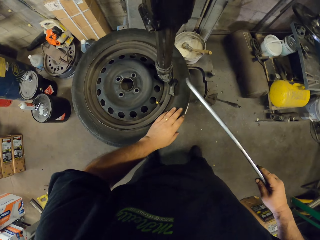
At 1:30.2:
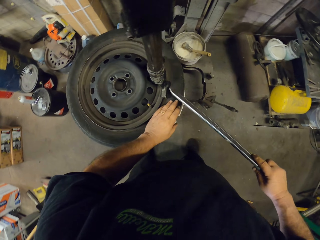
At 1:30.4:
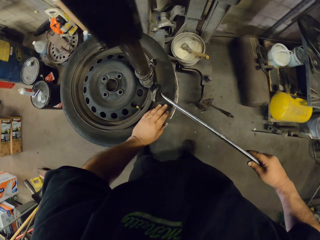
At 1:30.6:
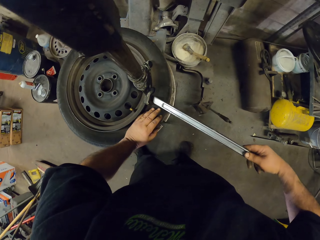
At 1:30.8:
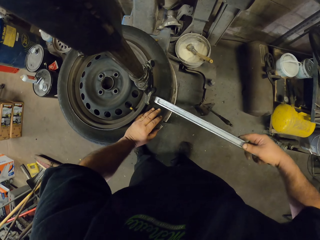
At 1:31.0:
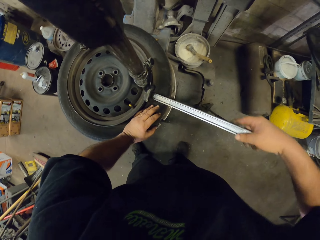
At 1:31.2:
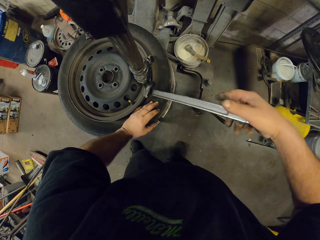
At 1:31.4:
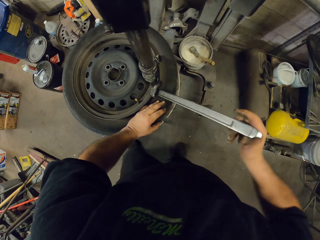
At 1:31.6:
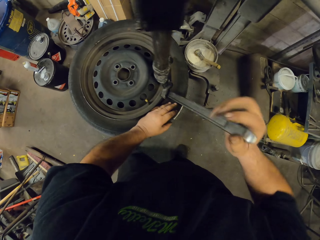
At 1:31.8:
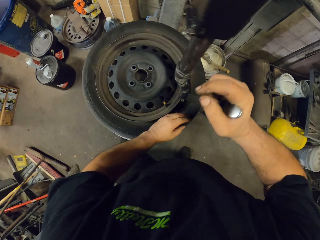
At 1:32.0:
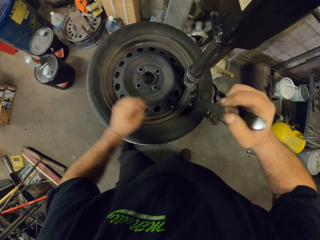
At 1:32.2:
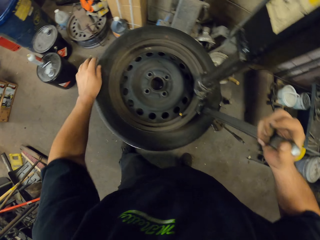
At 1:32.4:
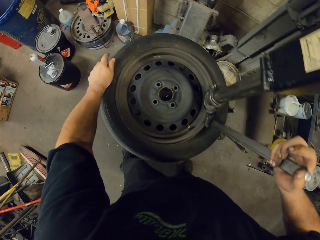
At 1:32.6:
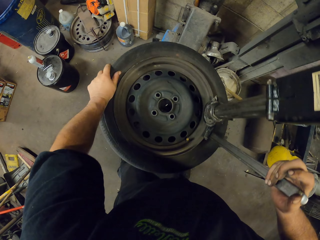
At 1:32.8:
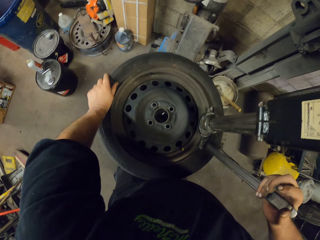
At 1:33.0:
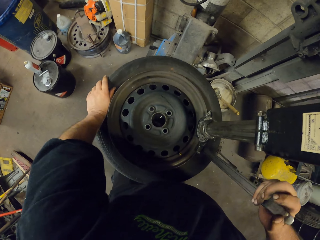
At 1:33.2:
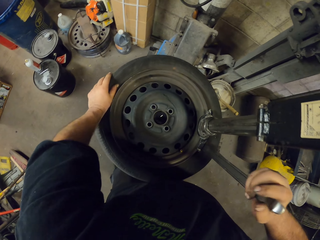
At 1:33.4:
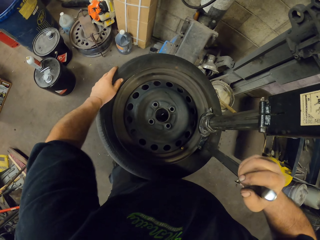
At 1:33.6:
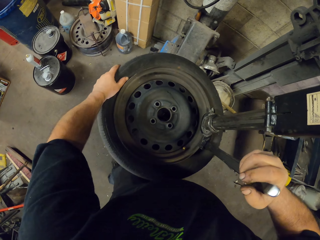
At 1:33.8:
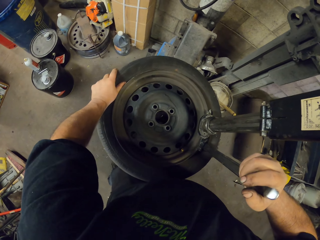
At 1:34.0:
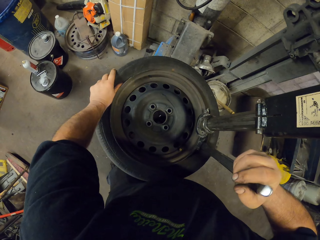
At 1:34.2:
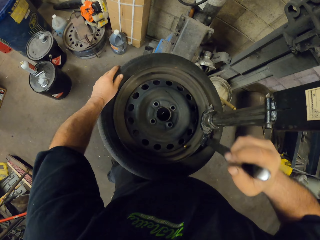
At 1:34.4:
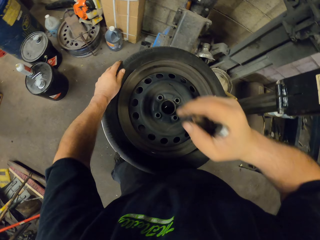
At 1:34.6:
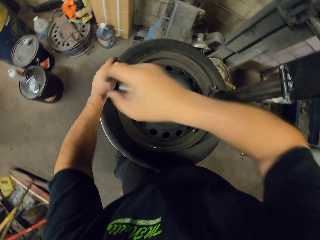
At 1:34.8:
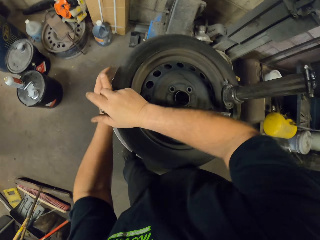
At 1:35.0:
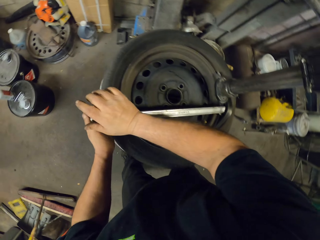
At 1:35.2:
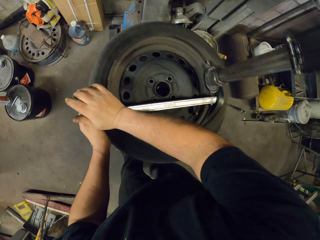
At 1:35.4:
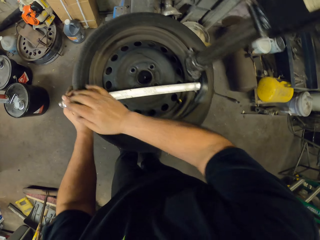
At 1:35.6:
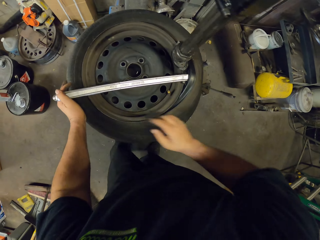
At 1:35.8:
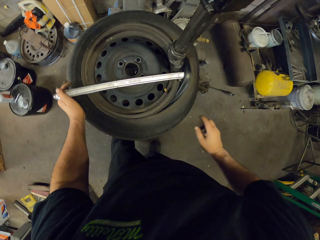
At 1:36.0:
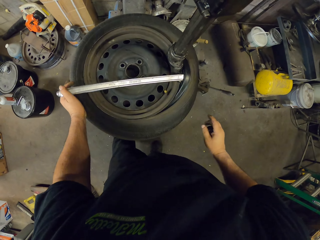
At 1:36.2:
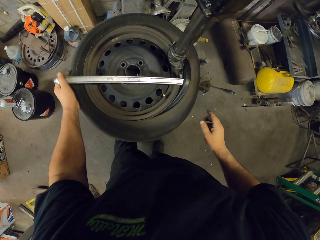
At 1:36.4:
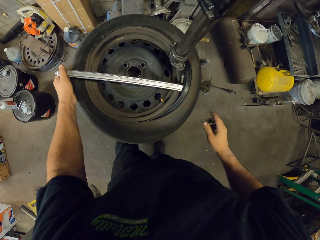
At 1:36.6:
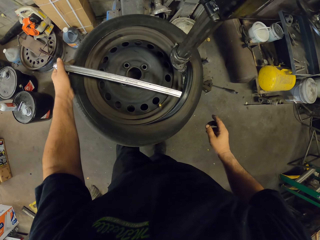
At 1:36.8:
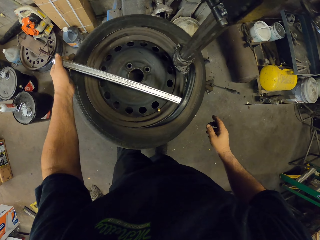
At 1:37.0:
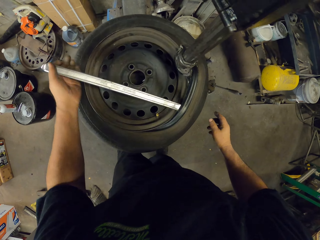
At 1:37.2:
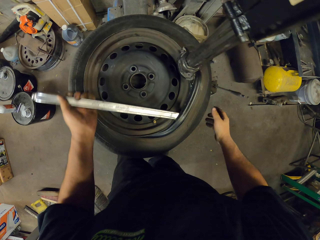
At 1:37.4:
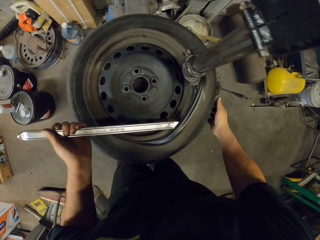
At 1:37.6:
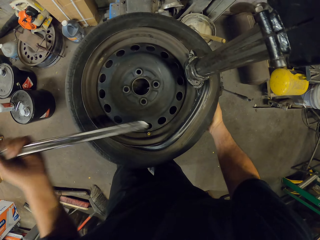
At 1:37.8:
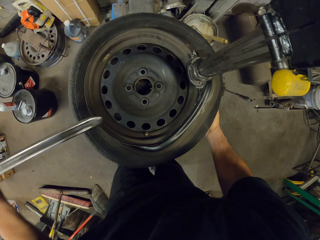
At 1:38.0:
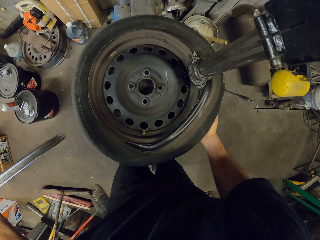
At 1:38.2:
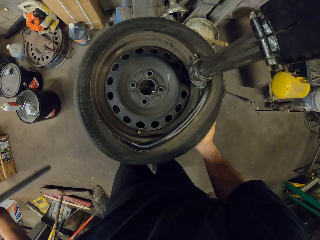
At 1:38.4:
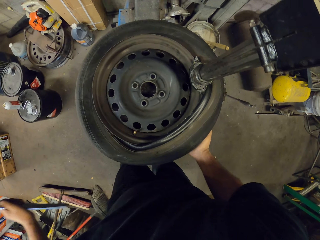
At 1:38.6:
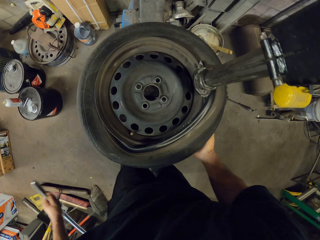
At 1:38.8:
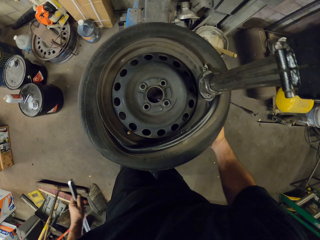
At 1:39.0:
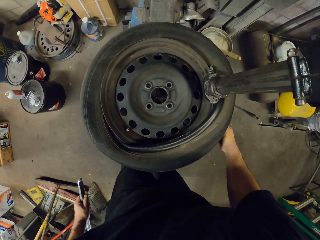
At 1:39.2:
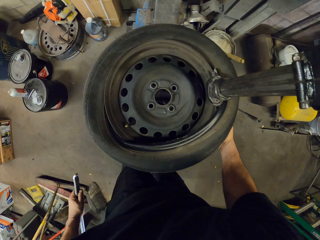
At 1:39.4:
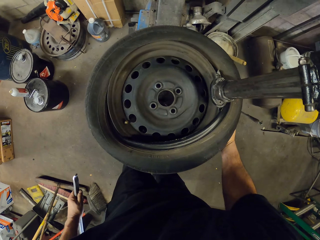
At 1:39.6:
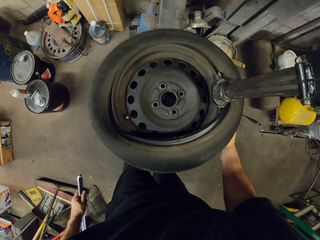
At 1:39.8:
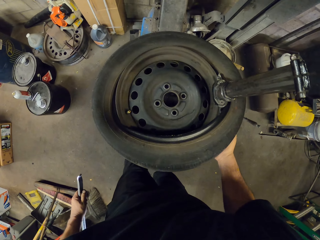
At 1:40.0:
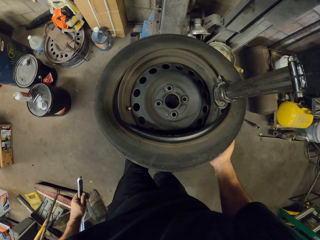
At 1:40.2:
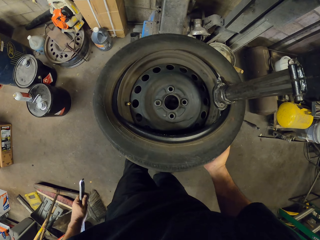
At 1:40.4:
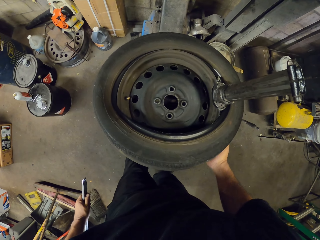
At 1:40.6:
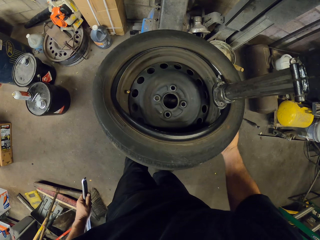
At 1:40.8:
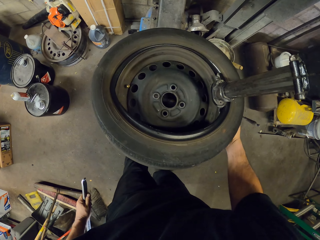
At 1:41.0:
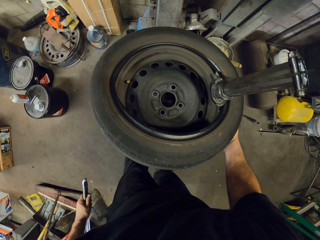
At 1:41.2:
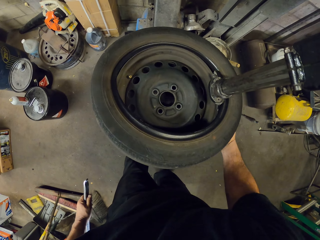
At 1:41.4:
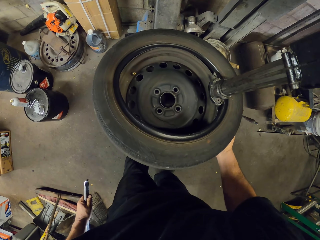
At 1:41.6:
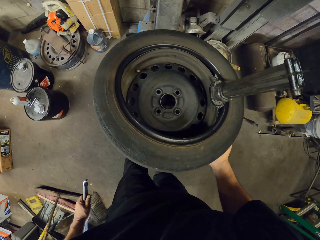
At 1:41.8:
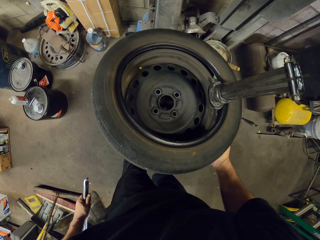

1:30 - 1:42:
The camera wearer puts an iron set removal tire on the tire. They remove the rim with the steel bar. They remove the tire with a machine. They rotate the tire.

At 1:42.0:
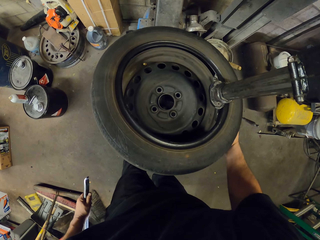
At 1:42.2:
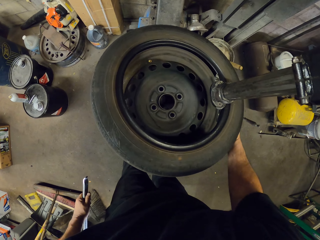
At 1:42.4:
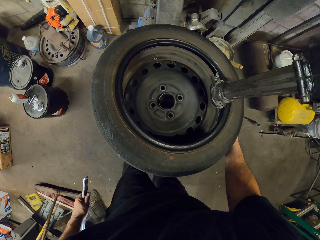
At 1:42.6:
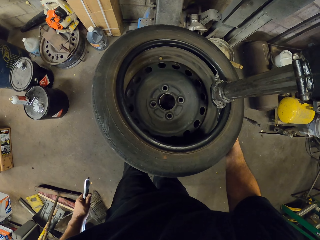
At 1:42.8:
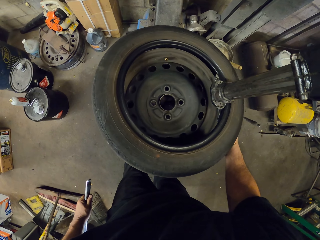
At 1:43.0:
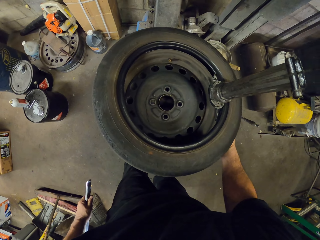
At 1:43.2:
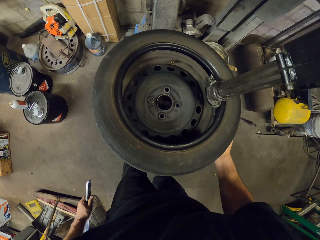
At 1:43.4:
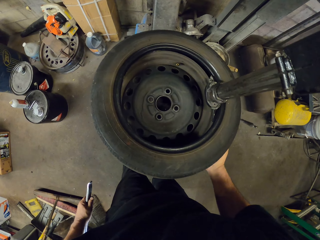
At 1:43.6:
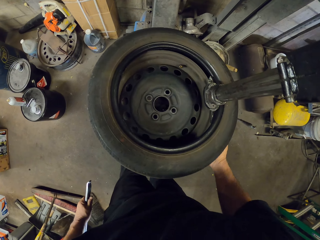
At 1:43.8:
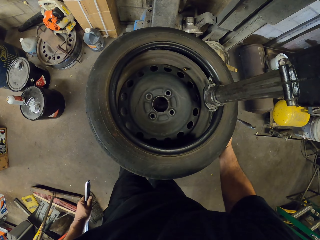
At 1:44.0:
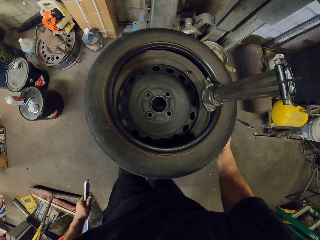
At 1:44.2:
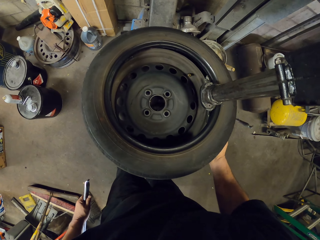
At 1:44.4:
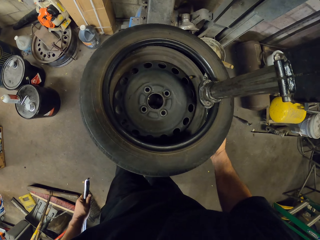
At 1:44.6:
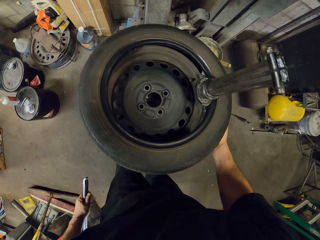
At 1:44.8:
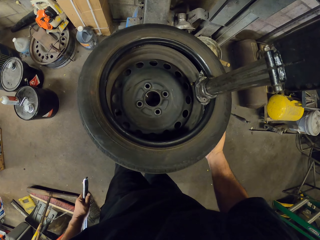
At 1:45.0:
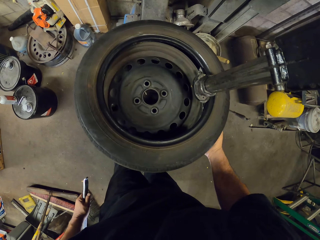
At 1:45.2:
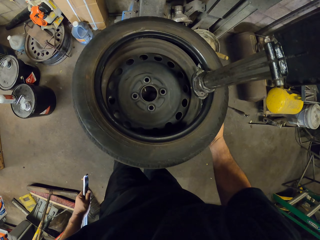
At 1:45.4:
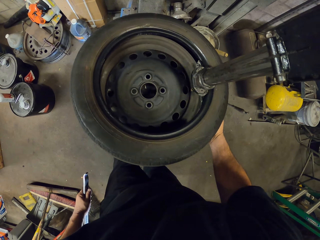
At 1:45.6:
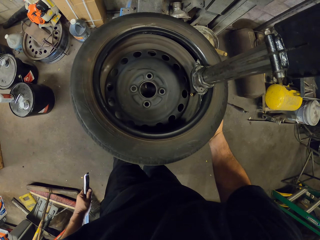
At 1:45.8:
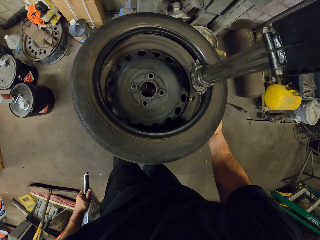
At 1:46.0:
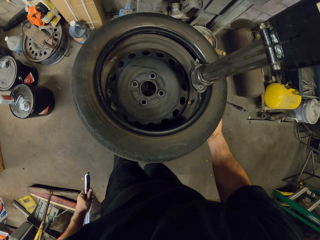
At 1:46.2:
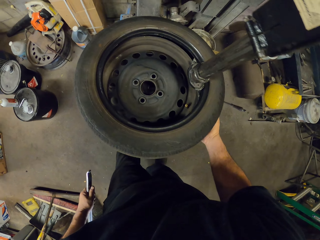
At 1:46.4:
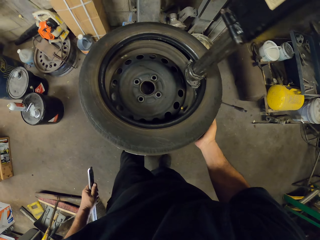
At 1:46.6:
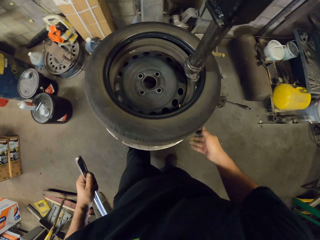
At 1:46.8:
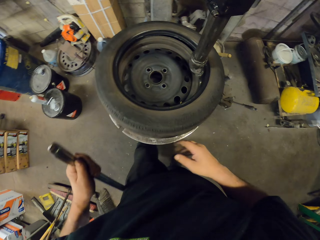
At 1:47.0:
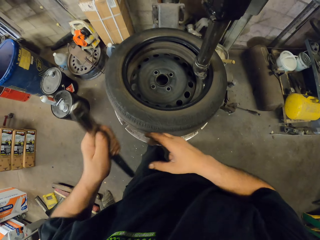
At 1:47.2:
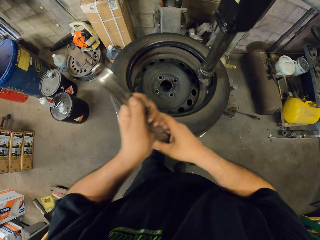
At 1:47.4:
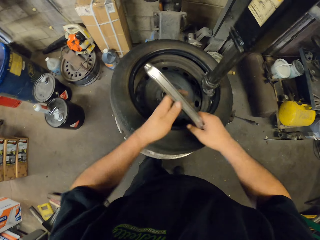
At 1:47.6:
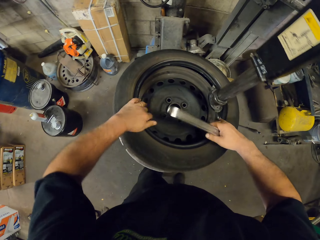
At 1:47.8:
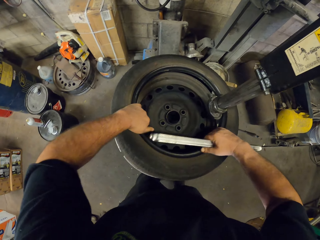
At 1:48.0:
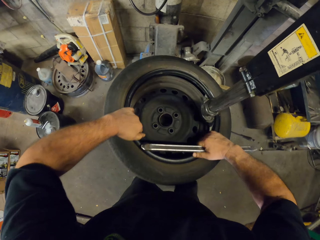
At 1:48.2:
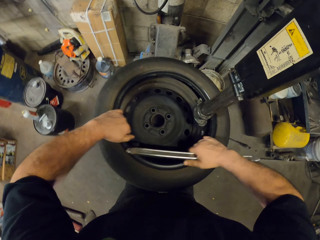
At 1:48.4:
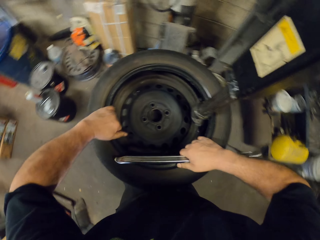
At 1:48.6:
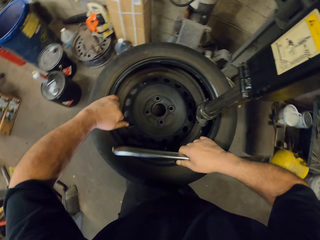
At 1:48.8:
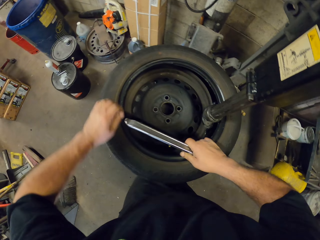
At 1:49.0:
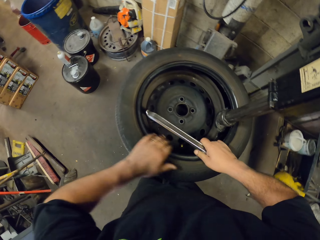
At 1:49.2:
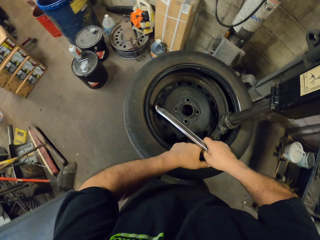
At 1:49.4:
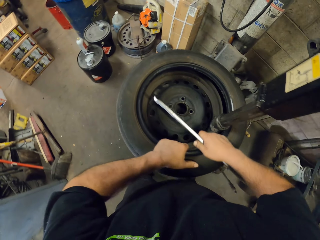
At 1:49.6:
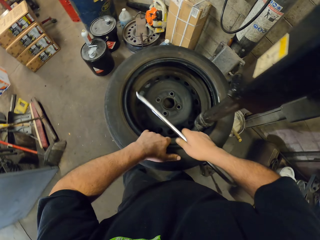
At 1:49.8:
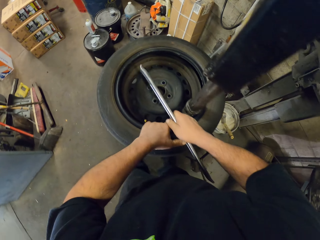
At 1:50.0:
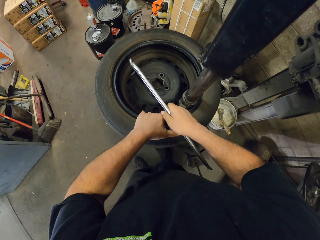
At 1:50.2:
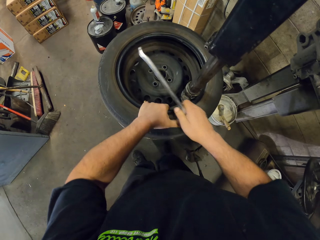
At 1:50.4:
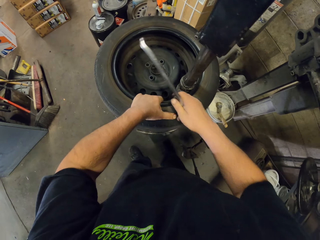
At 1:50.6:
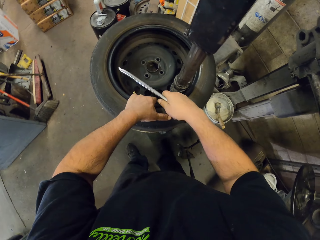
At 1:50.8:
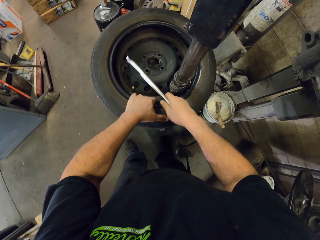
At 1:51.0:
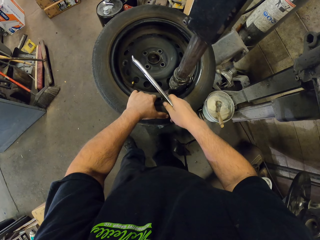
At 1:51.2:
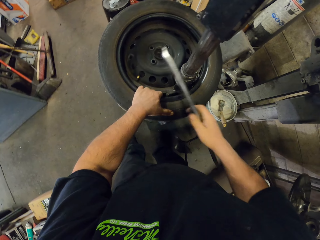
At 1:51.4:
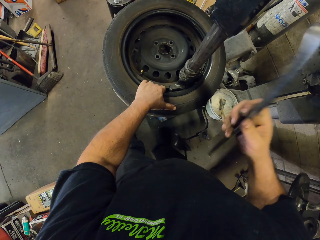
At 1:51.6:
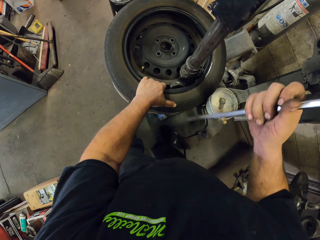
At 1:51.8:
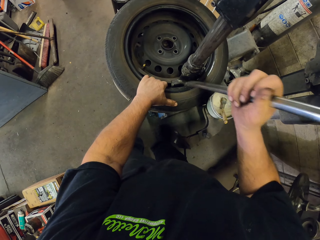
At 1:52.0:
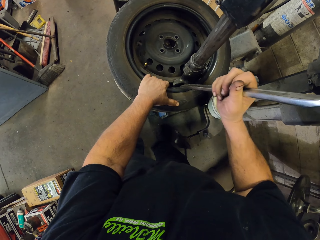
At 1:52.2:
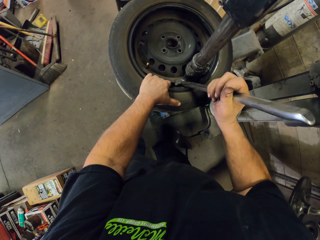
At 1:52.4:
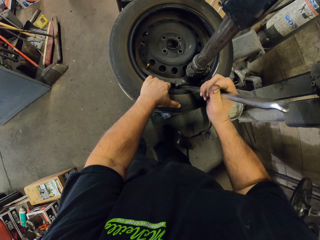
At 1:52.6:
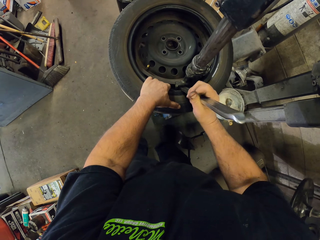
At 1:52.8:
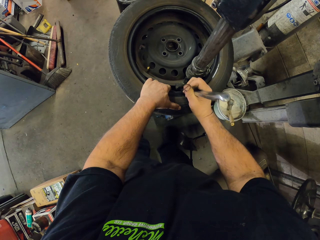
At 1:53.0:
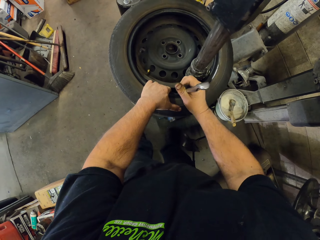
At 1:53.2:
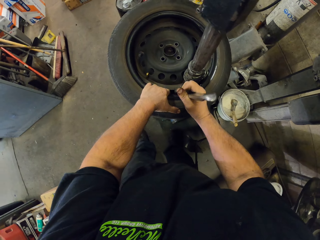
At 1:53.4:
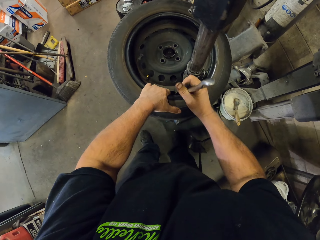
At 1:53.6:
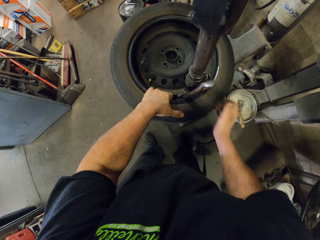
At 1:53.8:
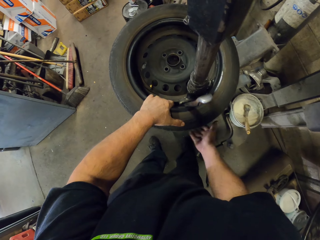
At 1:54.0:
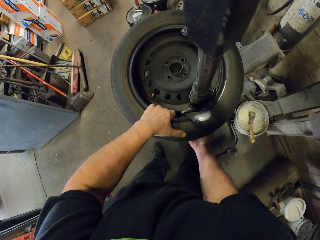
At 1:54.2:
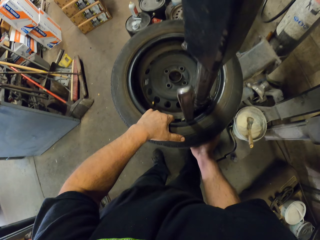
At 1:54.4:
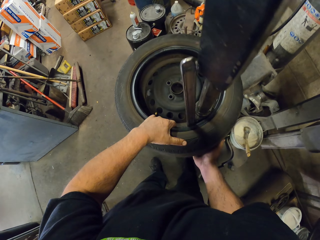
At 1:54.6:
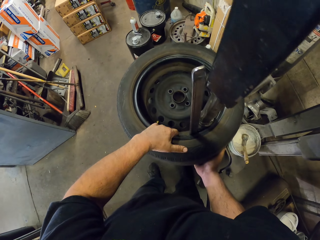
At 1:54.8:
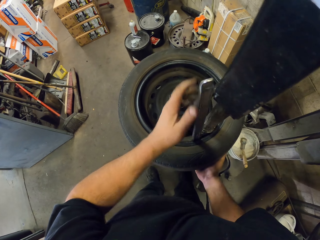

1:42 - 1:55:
The camera wearer pulls the tire from the rim with hands. They put an iron set removal tire in the rim.
